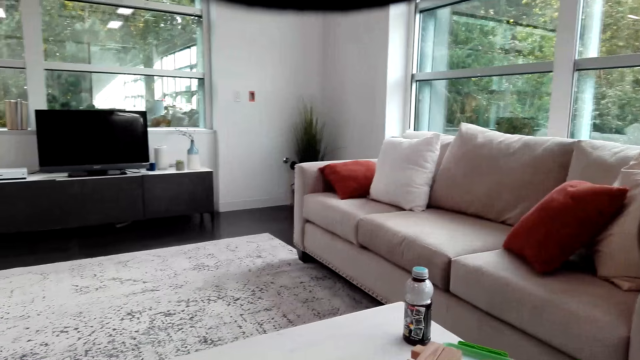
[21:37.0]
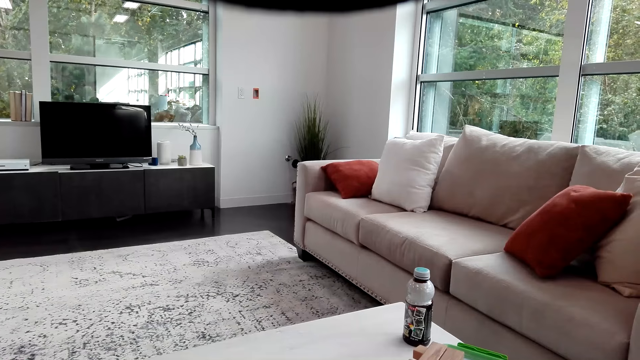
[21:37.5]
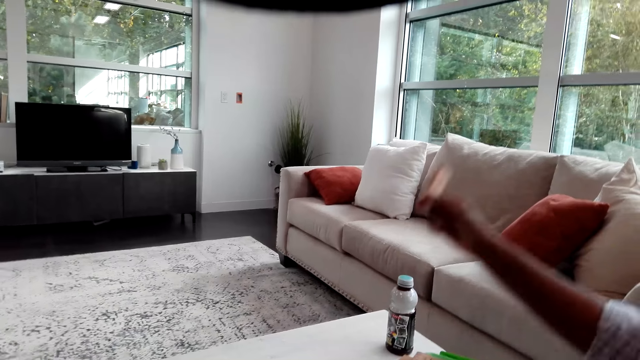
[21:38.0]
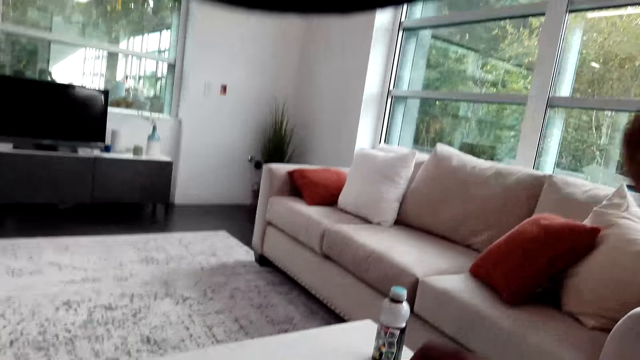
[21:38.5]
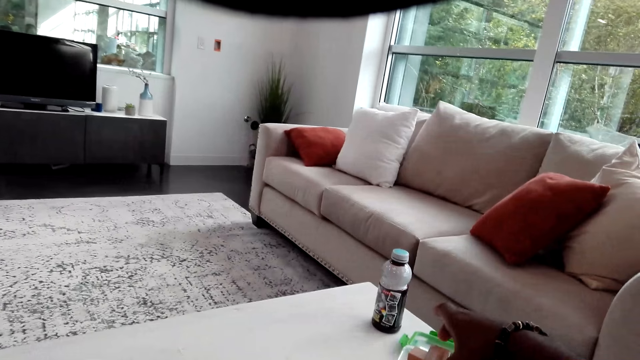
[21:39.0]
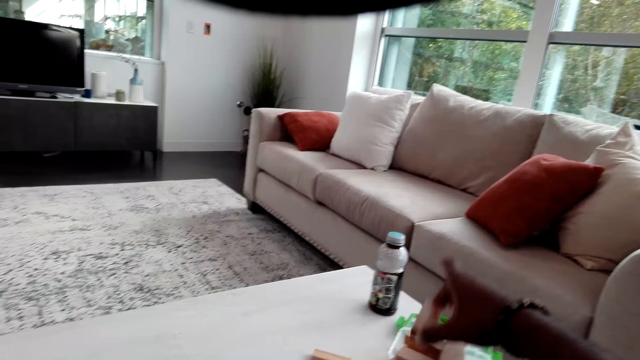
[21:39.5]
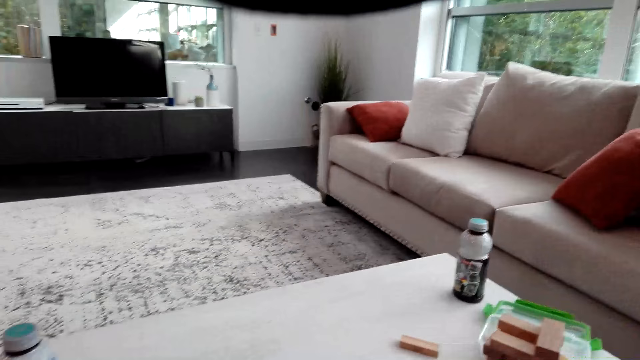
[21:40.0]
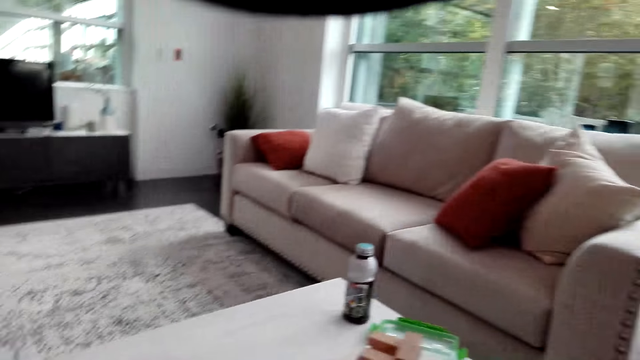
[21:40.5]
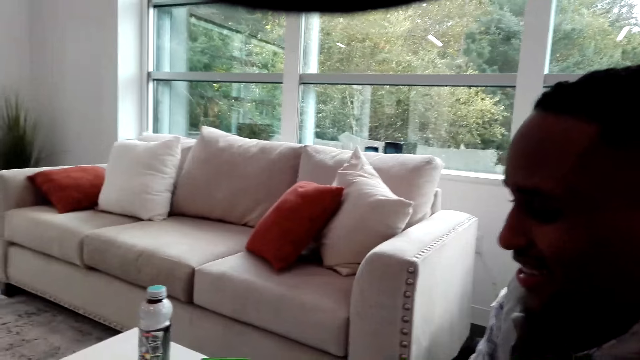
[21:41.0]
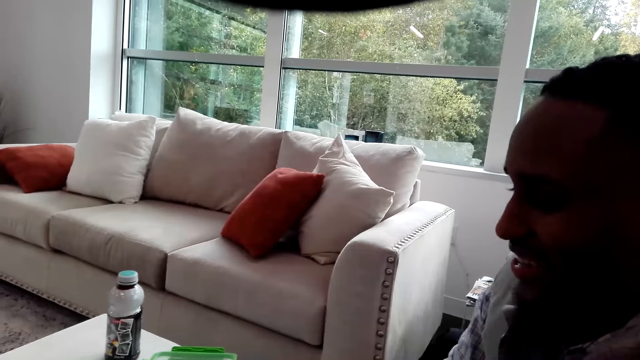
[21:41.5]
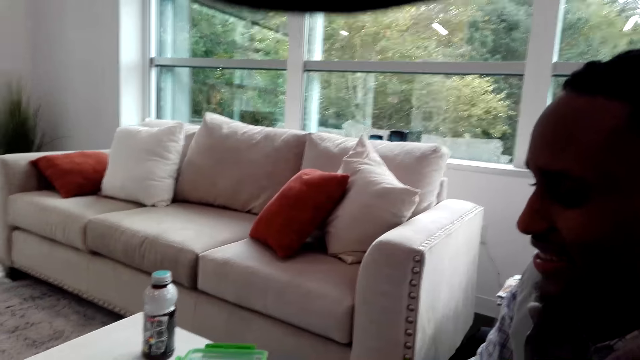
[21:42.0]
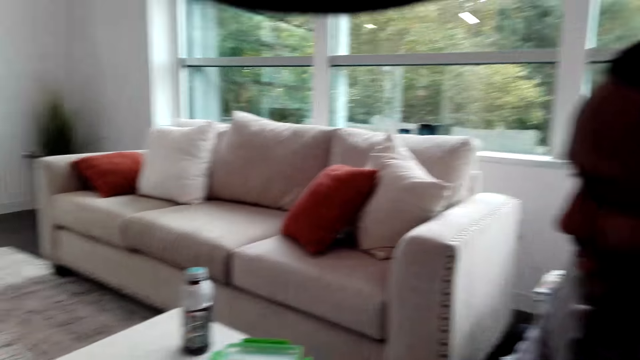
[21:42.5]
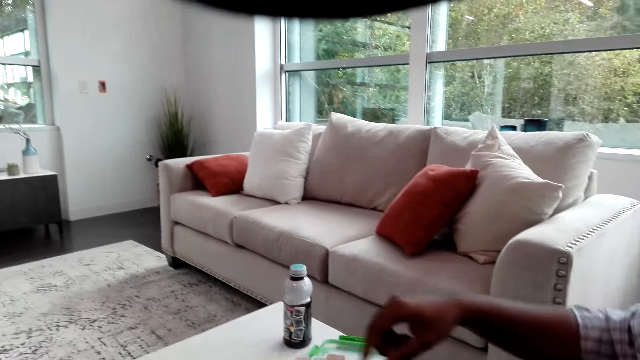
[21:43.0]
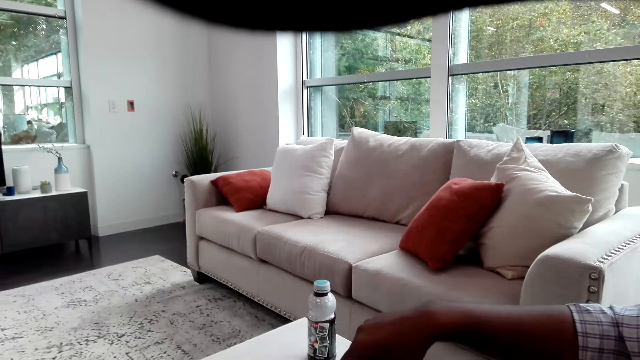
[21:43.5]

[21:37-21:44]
A man lifts a wooden block. The camera wearer removes a wooden block from the others. They look at the man.

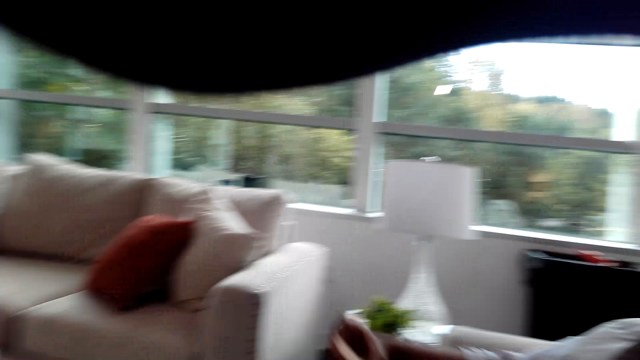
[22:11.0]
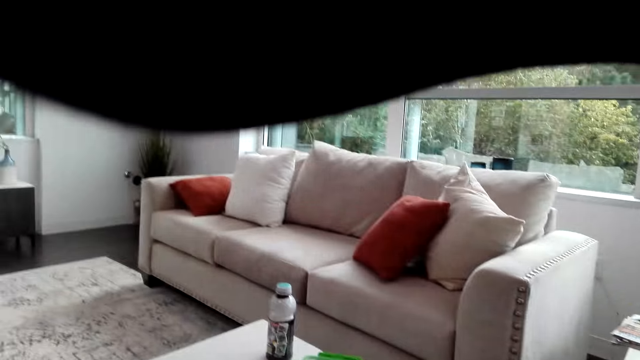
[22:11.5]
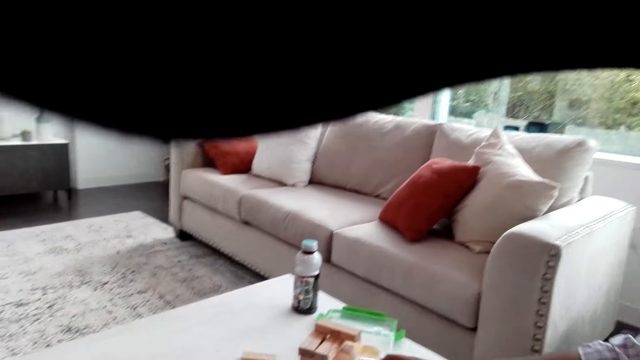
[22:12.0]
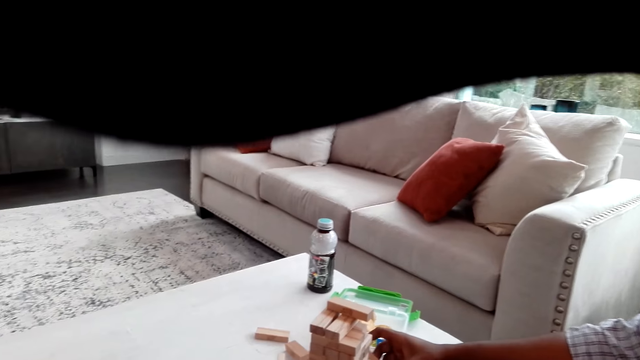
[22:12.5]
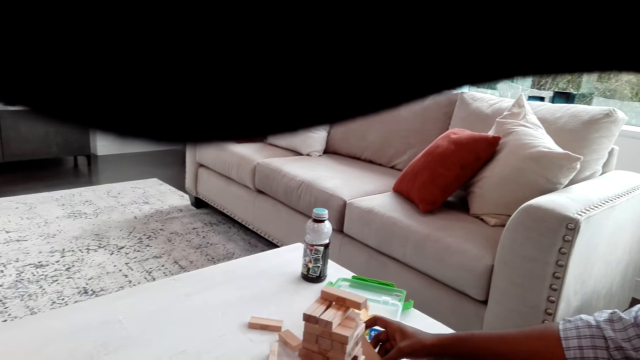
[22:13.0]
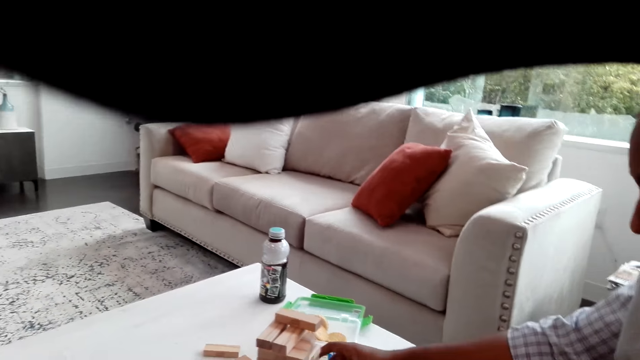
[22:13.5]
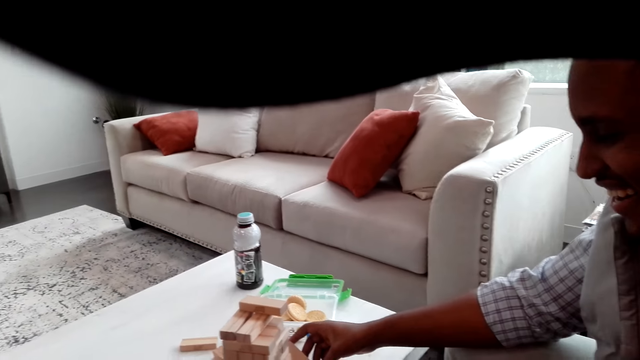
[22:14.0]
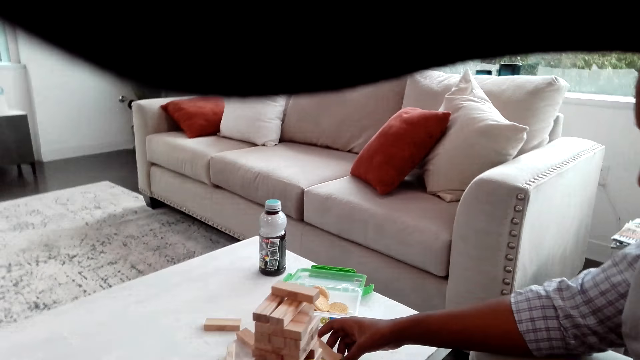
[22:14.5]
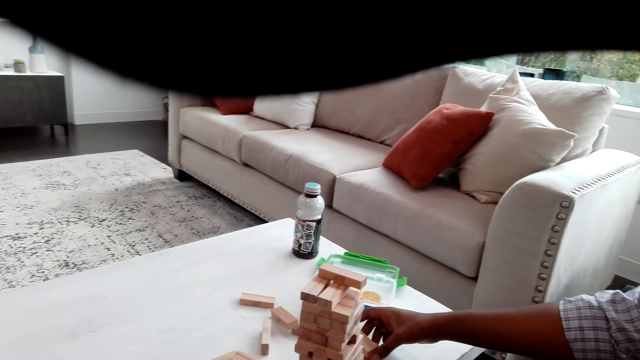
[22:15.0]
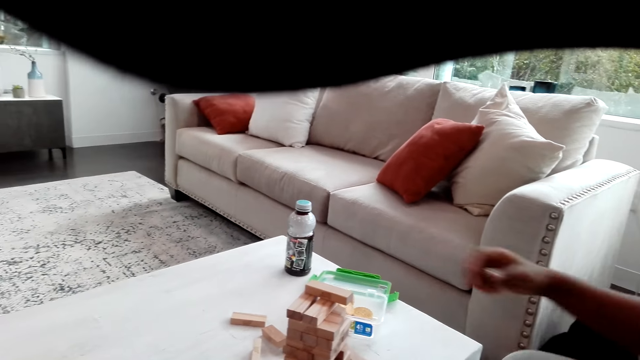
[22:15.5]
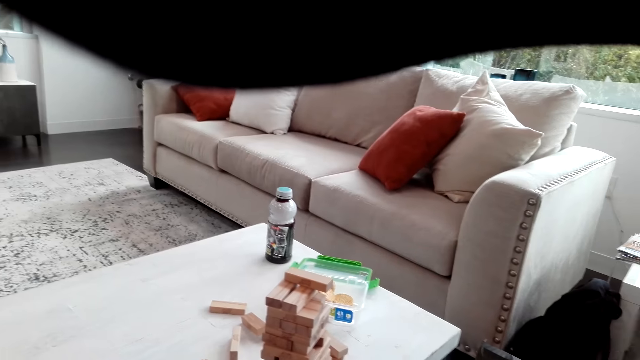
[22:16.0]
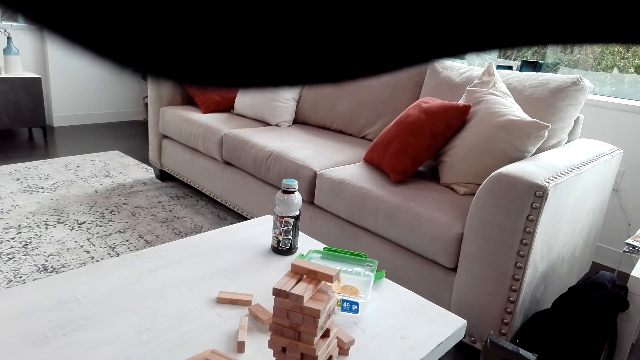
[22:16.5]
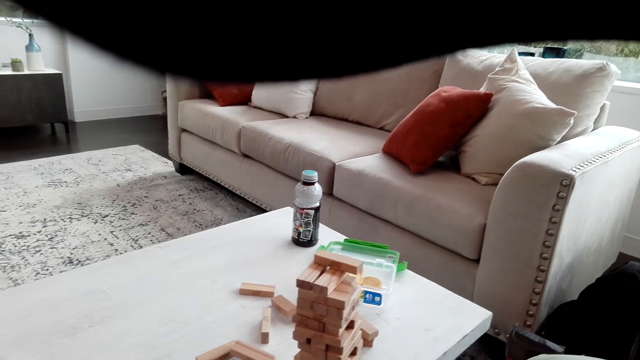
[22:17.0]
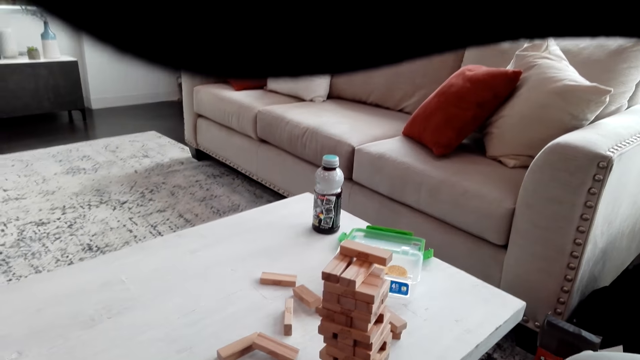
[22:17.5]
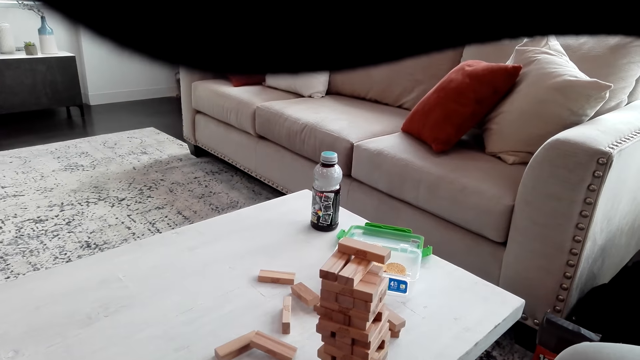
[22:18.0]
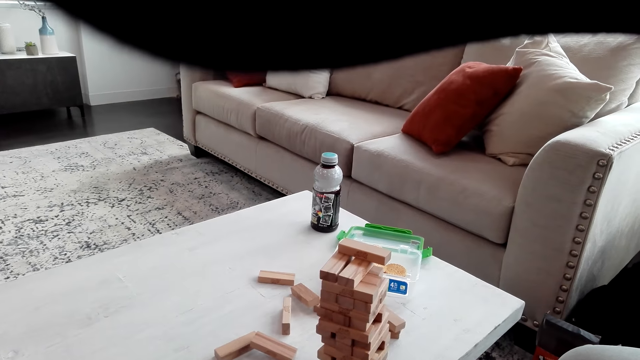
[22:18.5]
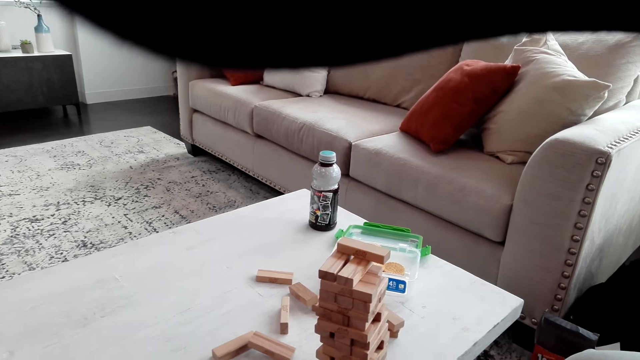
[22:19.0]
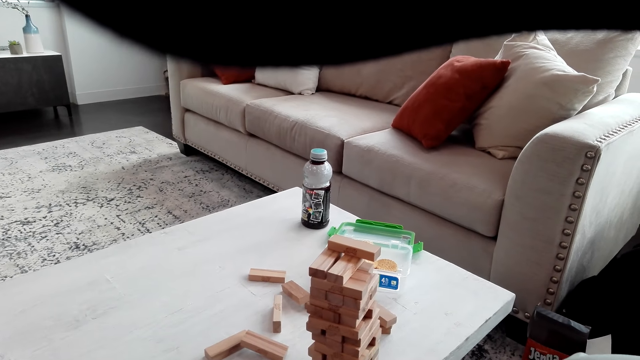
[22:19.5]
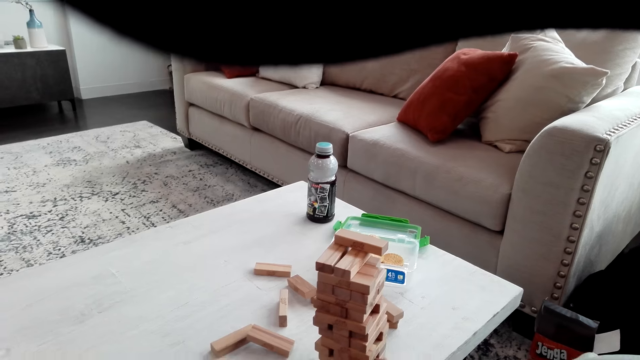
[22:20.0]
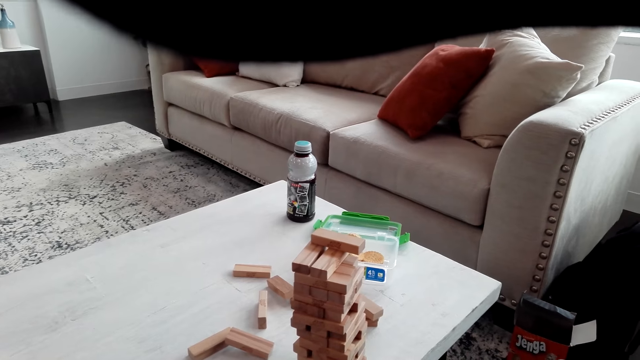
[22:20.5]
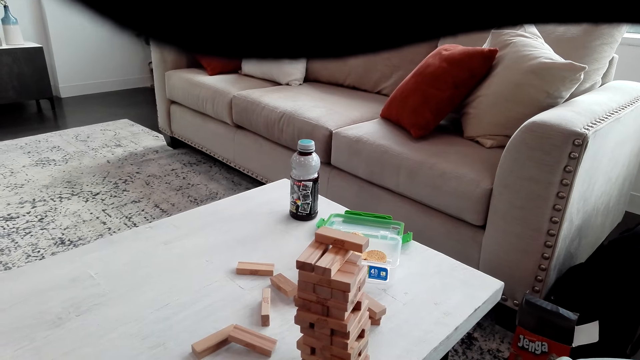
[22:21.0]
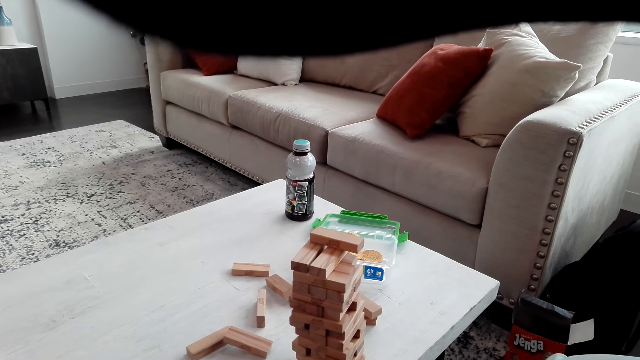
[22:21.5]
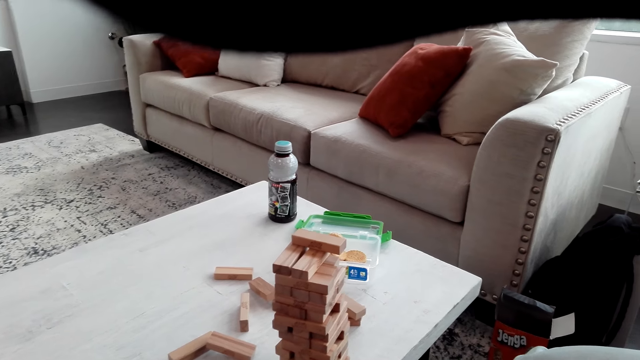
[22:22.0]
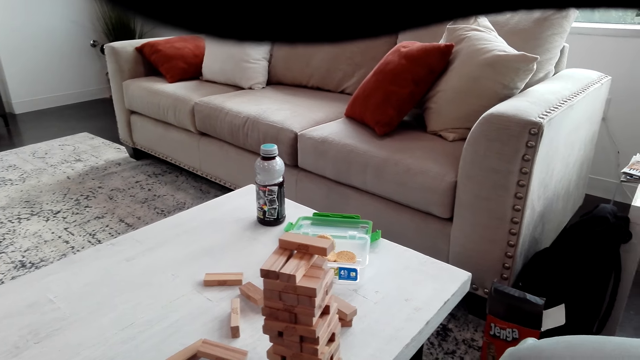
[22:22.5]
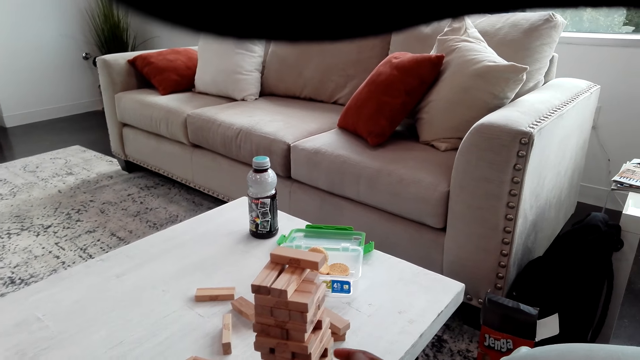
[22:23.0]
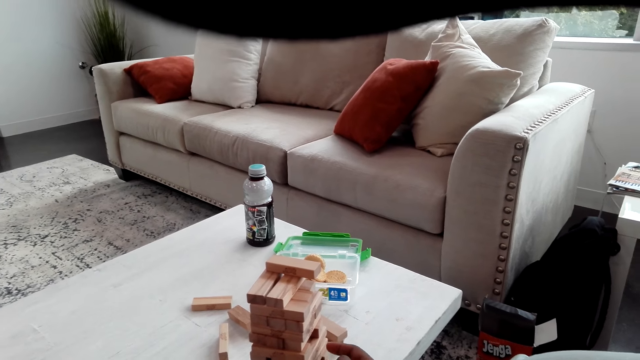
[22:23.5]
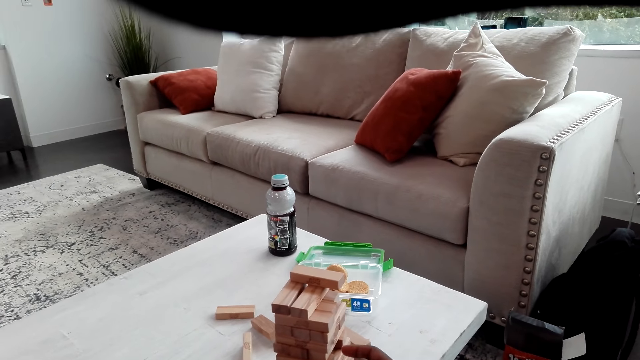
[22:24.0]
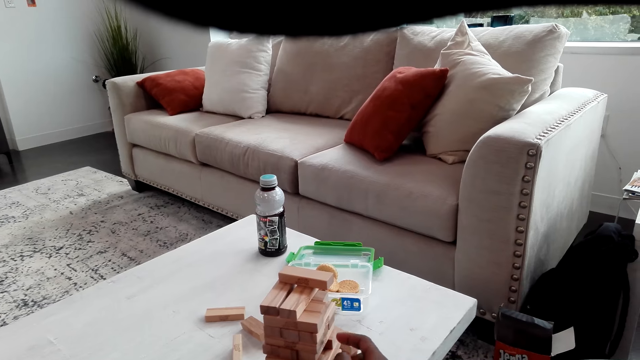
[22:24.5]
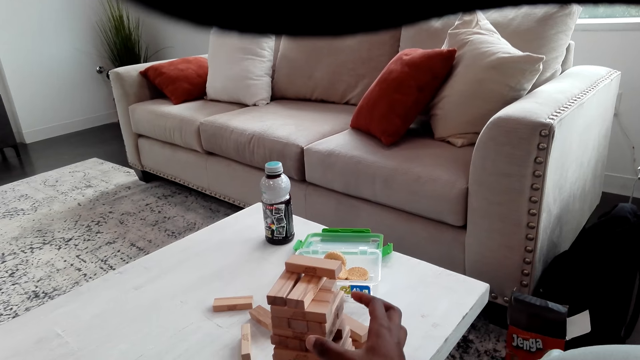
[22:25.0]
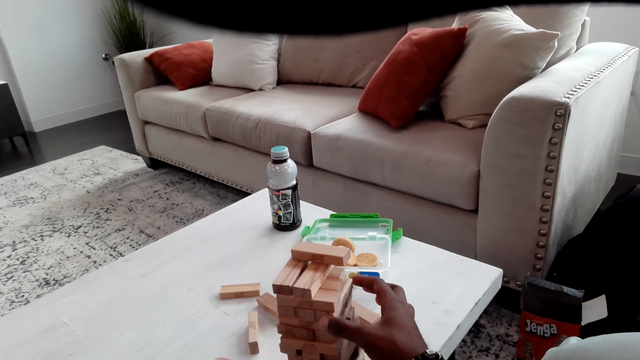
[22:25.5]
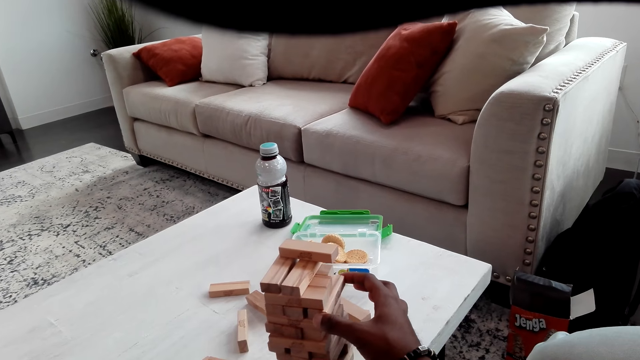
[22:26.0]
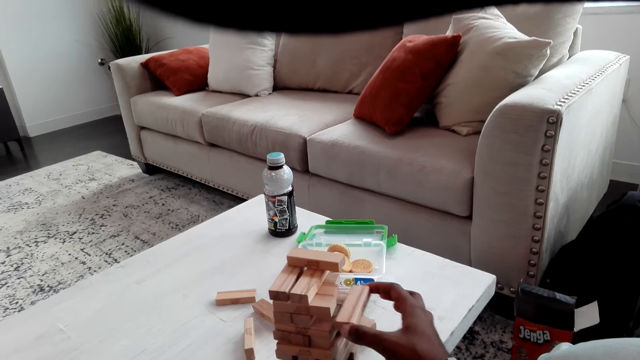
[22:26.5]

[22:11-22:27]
A man plays a jenga game. He removes a wooden block from the others. The camera wearer looks at the wooden blocks on the table. The man plays the jenga game.
